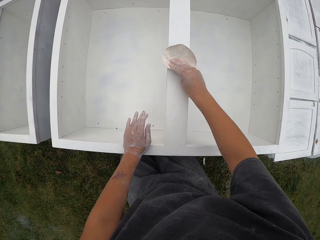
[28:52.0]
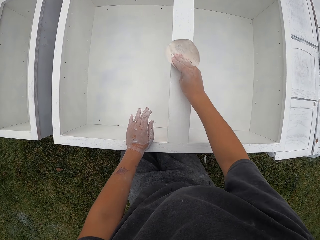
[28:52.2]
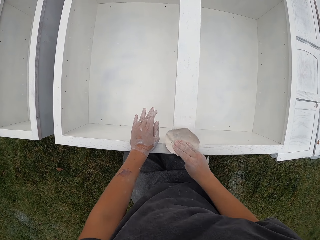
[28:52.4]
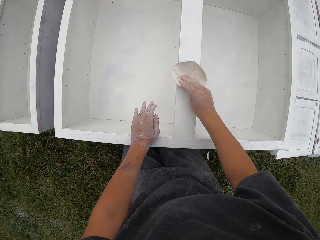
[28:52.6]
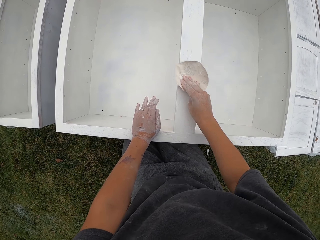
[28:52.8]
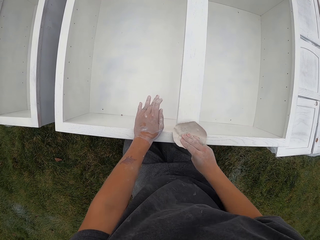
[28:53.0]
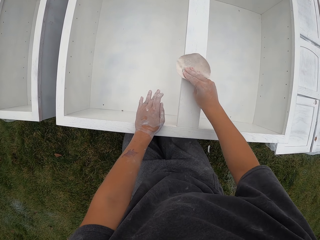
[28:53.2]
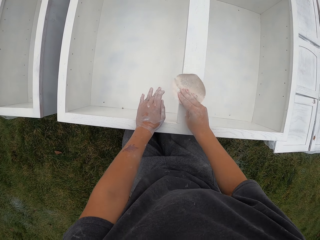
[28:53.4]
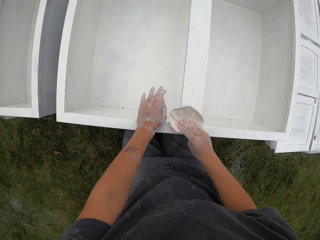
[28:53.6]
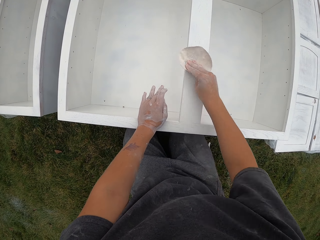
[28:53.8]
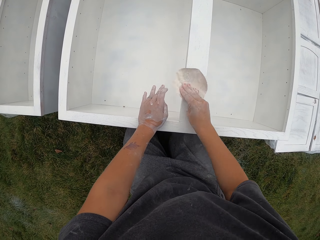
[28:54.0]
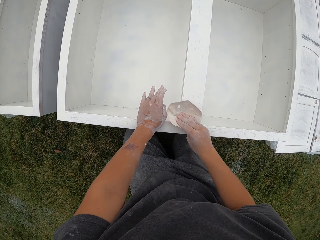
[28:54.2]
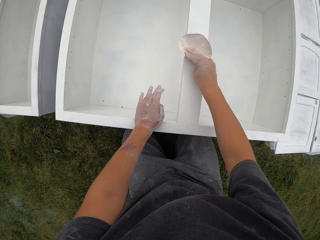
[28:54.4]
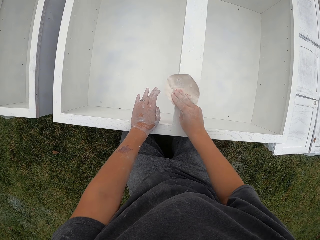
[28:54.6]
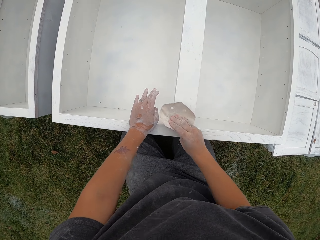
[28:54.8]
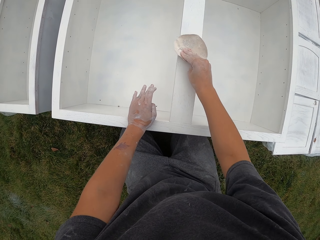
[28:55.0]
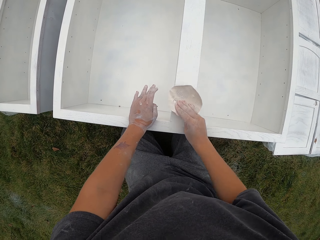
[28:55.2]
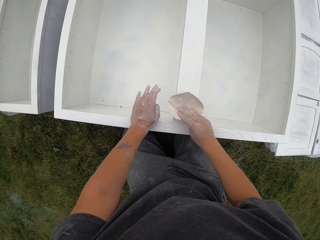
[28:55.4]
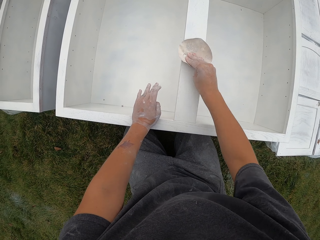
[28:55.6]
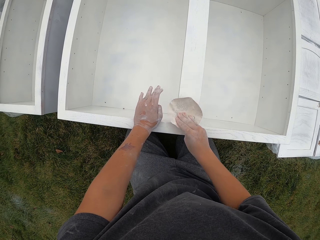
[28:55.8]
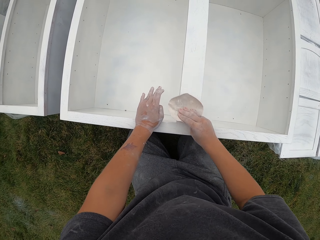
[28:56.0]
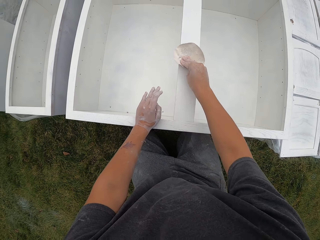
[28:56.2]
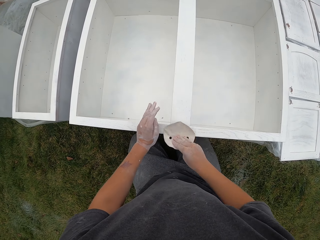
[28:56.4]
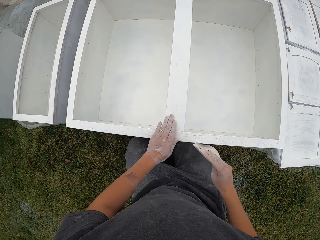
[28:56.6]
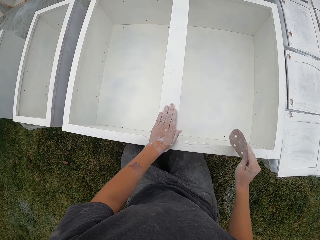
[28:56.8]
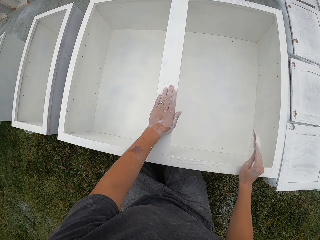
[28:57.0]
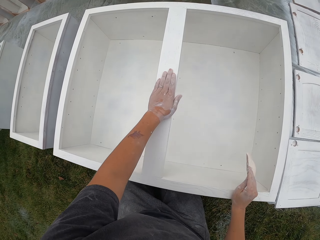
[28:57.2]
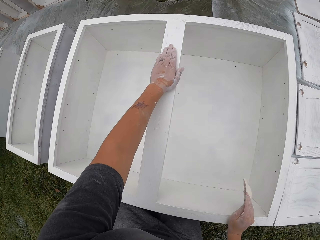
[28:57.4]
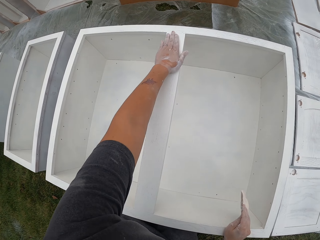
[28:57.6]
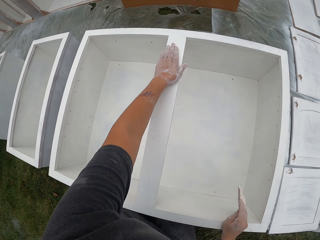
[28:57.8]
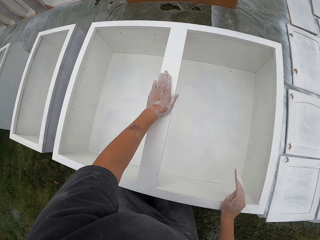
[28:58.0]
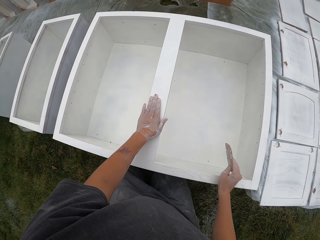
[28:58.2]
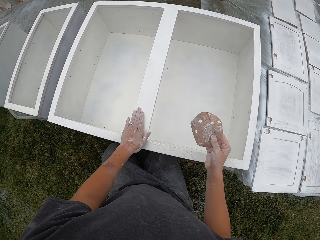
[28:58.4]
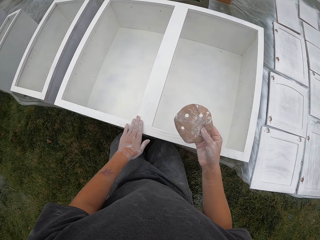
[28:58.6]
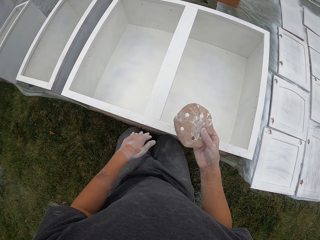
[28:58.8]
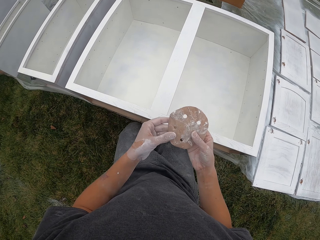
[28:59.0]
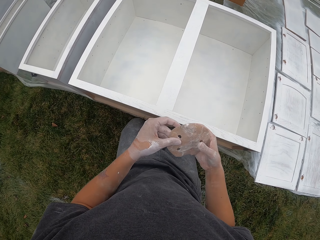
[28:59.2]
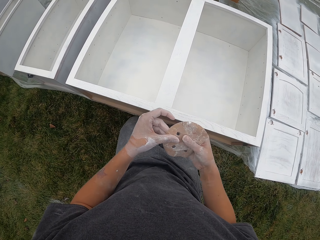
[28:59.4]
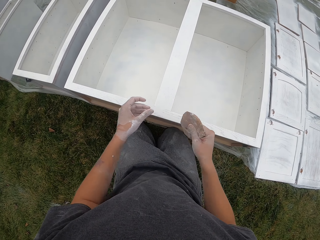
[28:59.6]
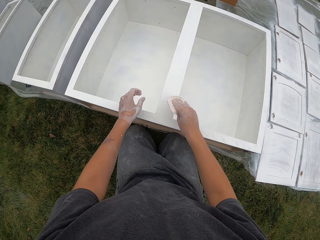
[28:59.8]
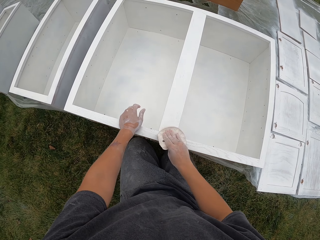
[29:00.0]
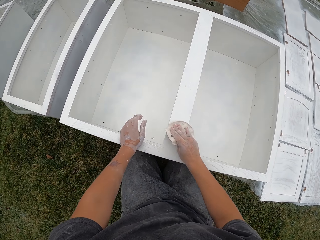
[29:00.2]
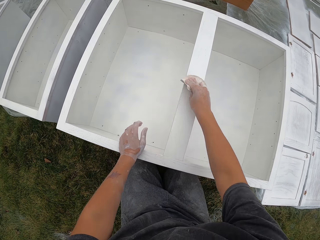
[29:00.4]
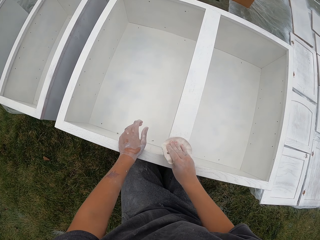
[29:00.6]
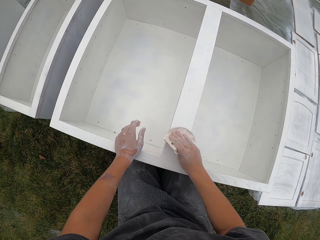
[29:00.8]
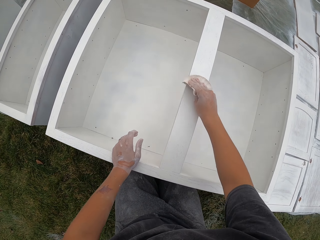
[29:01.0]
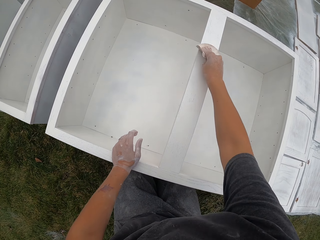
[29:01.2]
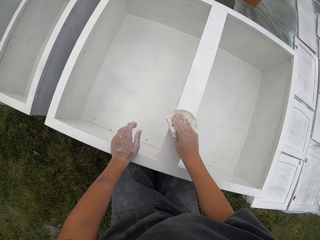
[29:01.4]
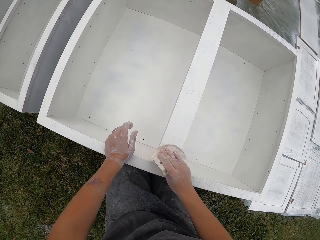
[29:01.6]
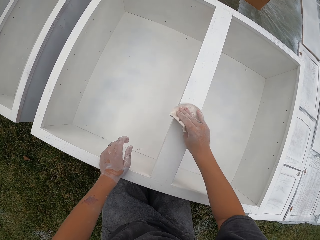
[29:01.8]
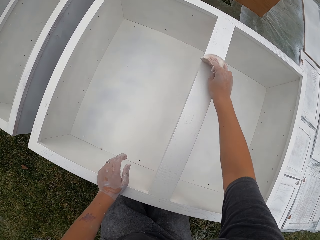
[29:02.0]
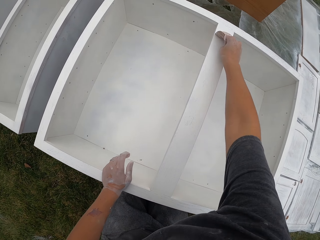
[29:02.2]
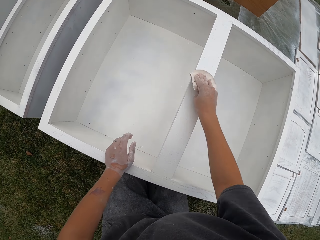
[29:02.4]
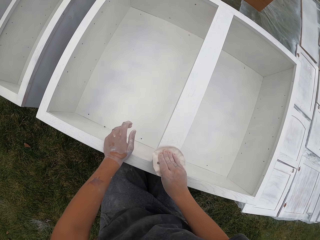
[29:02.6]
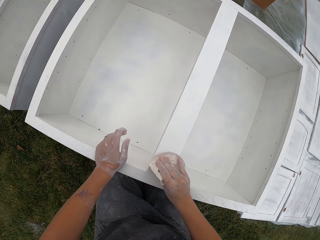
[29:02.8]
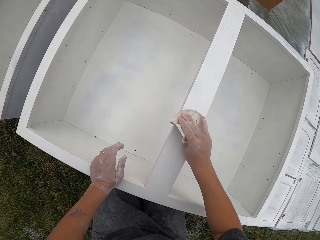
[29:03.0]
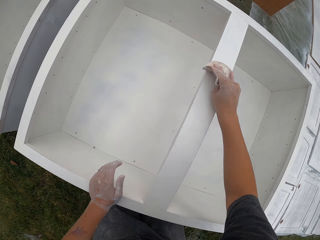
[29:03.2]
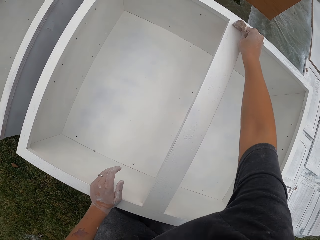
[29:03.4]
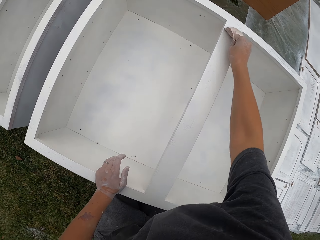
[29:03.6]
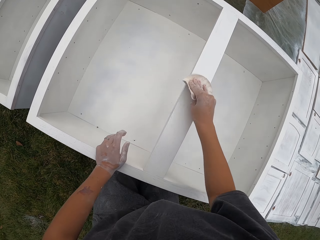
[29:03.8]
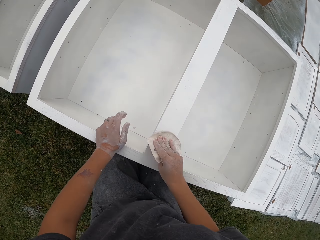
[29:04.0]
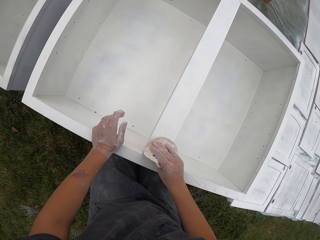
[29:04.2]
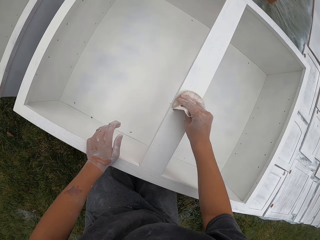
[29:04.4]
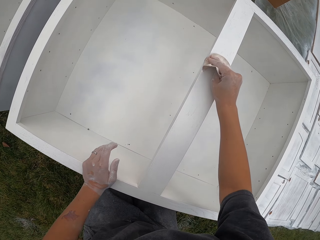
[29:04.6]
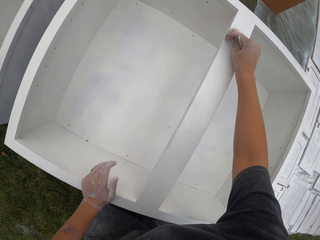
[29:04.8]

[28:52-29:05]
The camera wearer smoothens the top of the drawer. They place the right hand on the thighs. They rub the left hand on top of the drawer. They move the left hand on the cabinet. They place the right hand on top of the drawer. They hold the sandpaper up with both hands. They stare at the sandpaper. They place hands on top of the drawer. They hold the cabinet with the left hand. They scrub the top of the cabinet using the sandpaper.

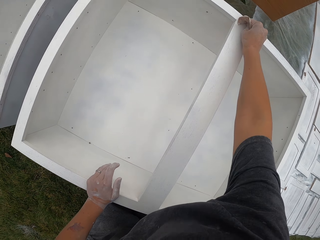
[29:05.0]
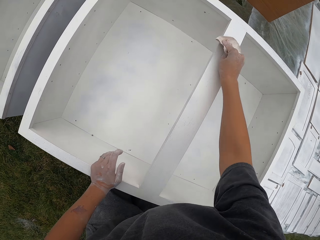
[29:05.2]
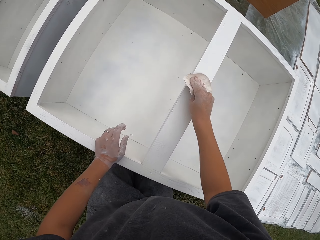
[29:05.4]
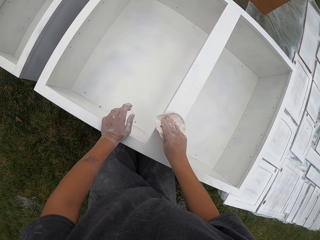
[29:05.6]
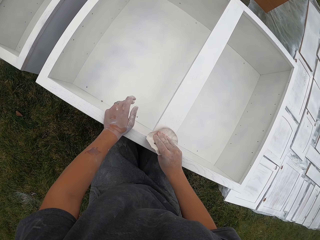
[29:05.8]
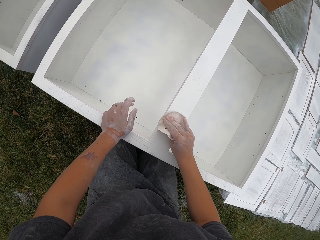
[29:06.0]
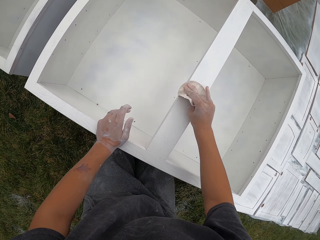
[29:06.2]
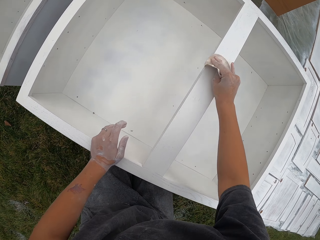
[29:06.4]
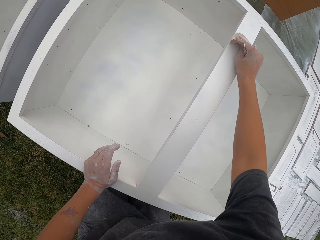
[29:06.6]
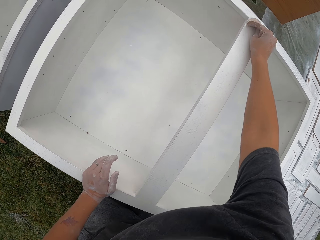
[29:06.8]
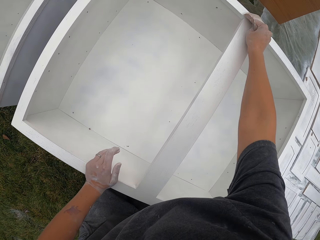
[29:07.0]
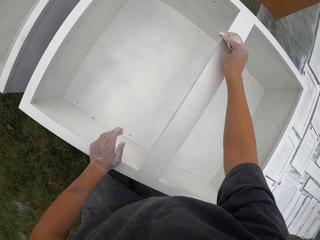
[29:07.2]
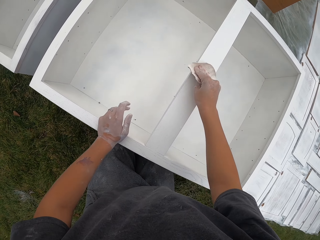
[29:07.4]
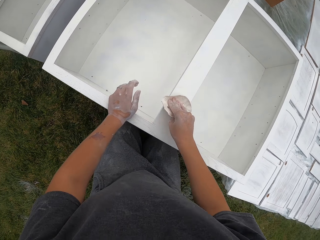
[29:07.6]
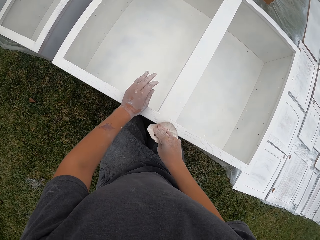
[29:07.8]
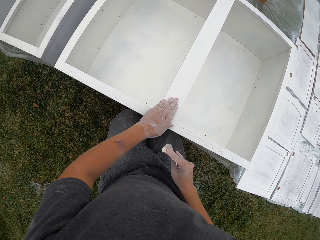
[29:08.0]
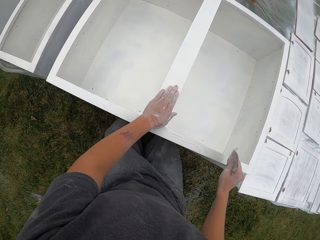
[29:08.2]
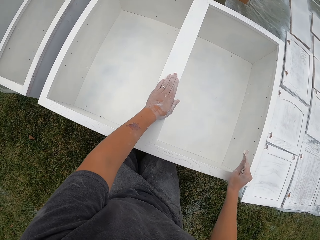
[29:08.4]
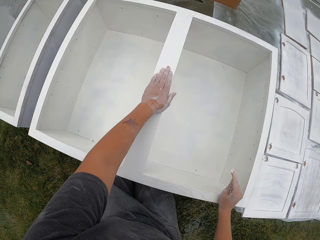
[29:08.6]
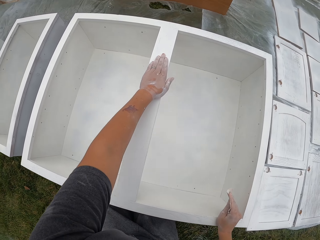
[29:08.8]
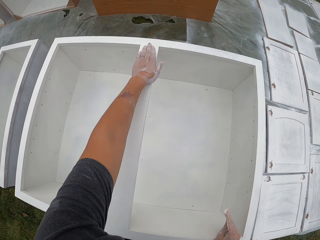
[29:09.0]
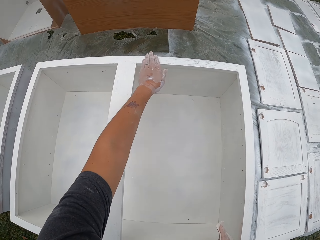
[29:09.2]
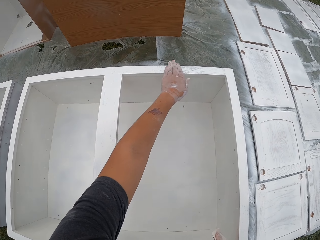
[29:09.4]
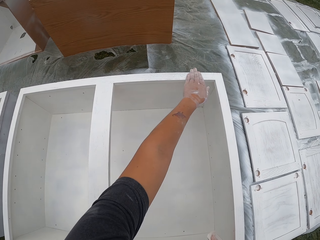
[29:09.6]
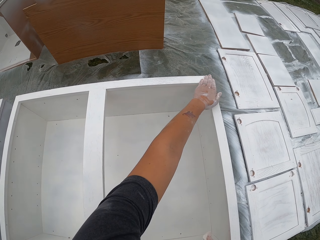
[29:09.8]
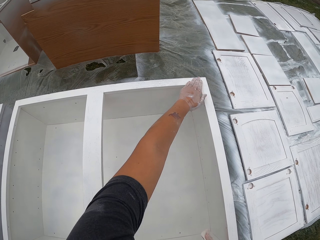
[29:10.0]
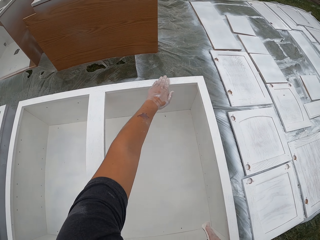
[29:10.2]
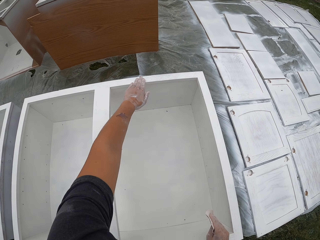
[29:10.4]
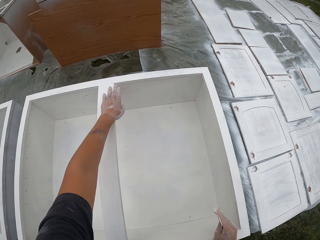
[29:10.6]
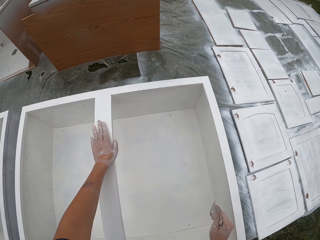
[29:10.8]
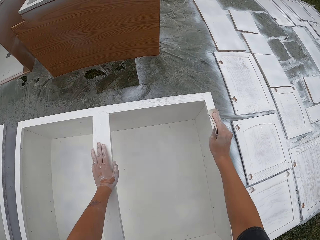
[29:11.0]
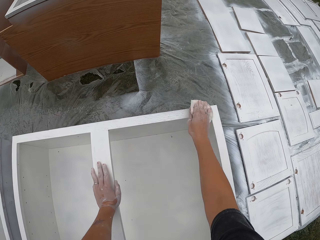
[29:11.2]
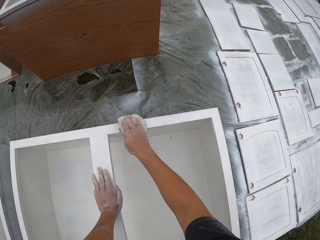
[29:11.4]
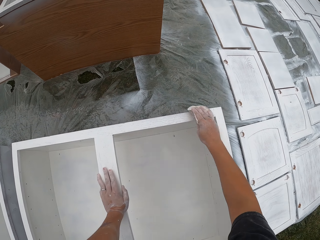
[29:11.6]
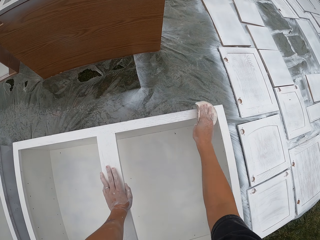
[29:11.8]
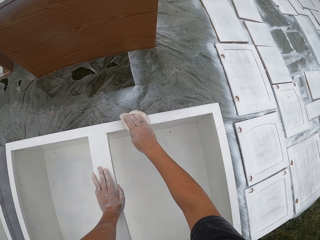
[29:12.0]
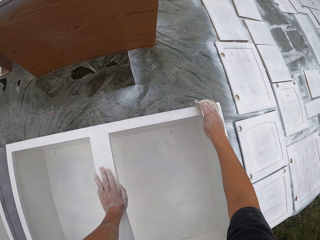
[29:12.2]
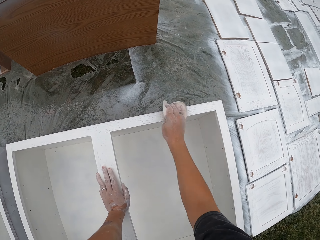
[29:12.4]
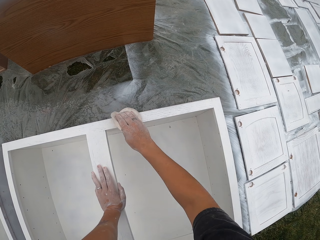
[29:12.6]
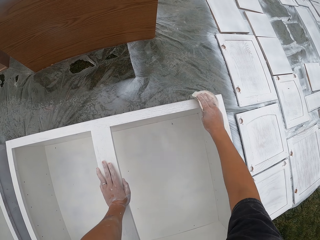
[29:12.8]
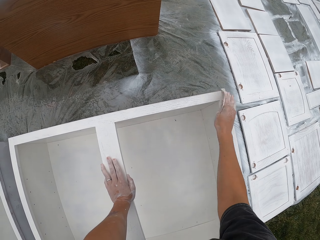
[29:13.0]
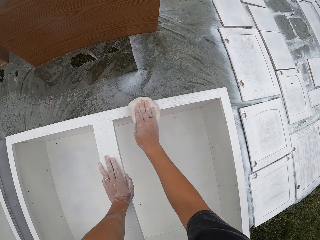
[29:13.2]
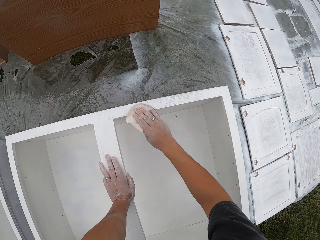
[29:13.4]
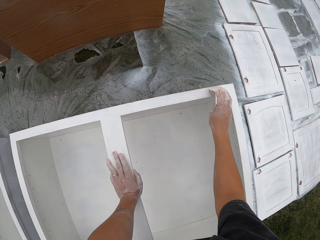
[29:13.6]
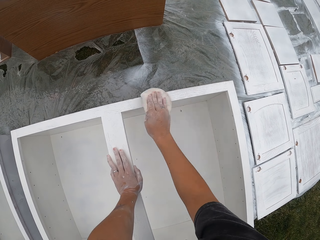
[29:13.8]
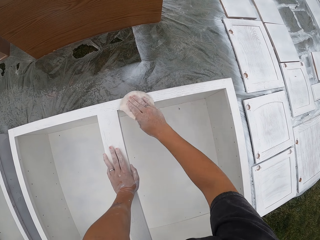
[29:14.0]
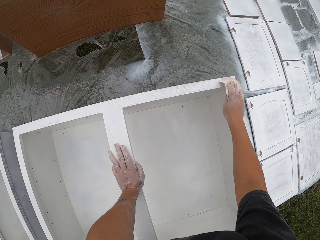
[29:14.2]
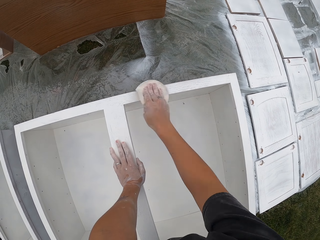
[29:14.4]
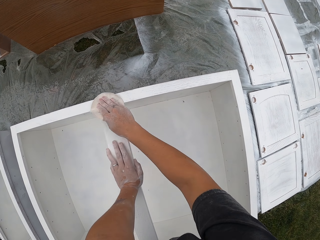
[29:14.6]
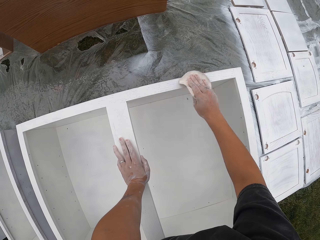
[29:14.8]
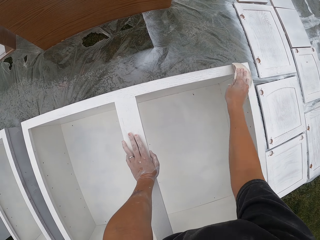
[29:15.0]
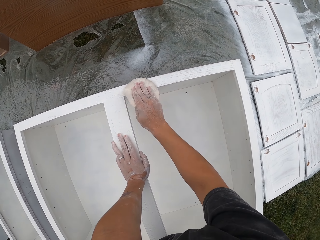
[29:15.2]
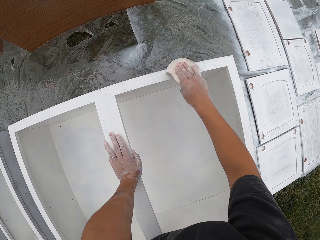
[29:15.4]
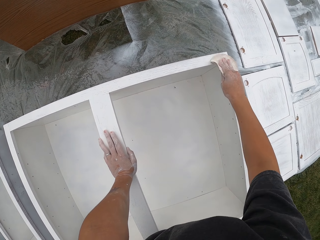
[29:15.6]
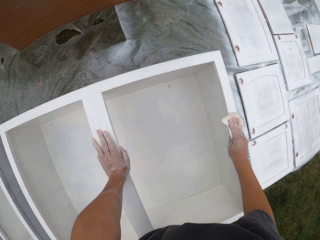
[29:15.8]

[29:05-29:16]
The camera wearer moves the right arm. They rub the left hand against the drawer. They move the left hand on the cabinet. They place the right hand on top of the drawer. They move the right hand to the corner of the drawer. They scrub the top of the cabinet using a sandpaper.
